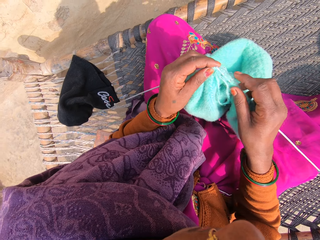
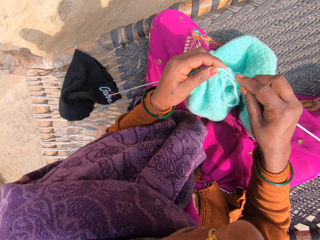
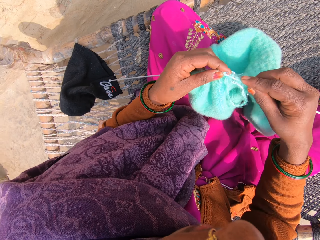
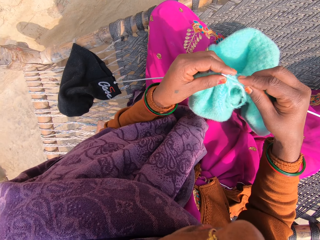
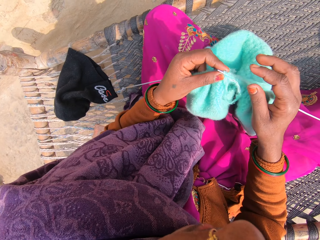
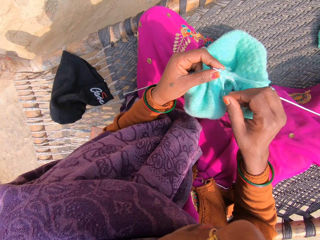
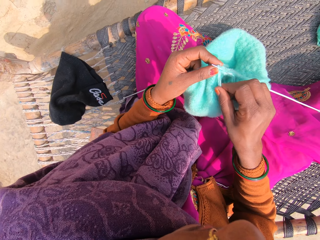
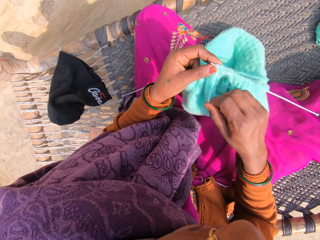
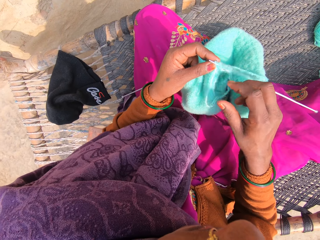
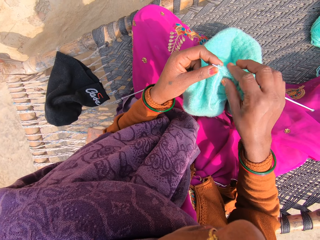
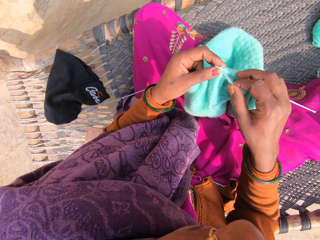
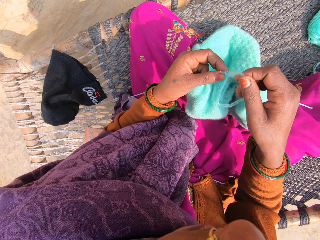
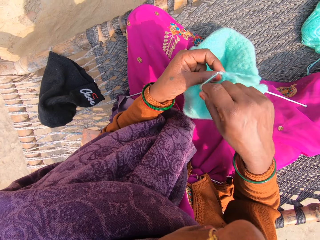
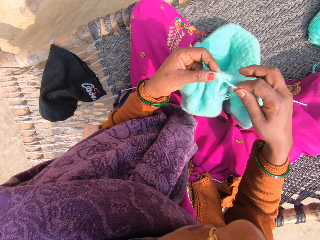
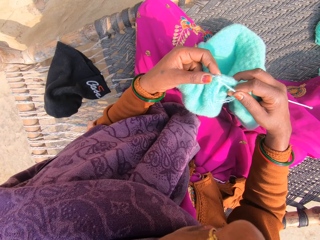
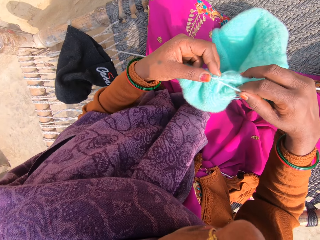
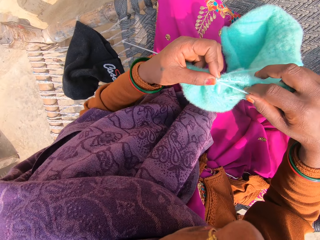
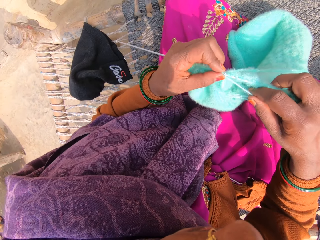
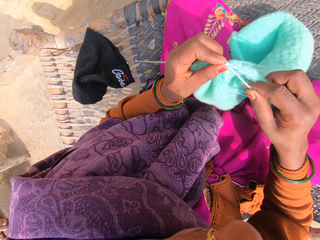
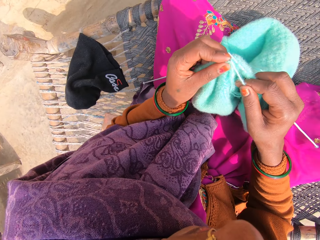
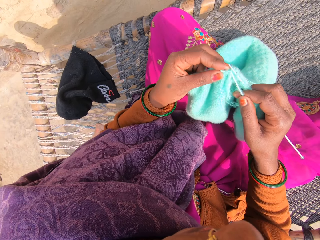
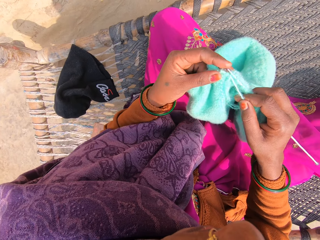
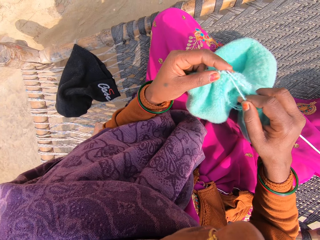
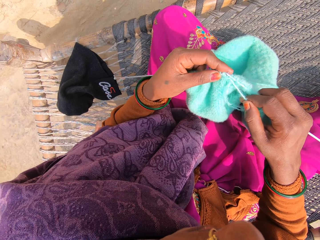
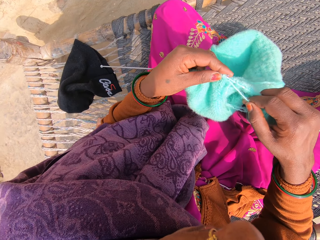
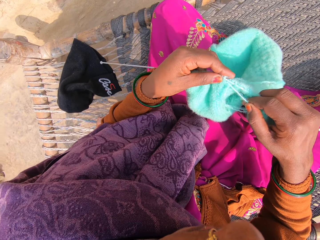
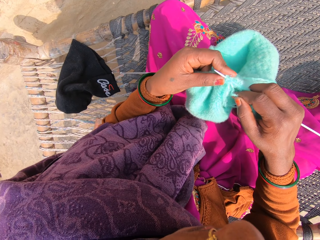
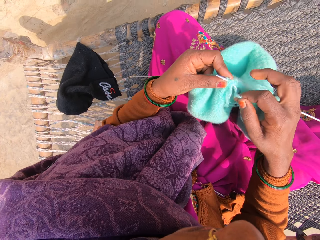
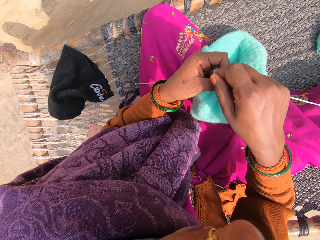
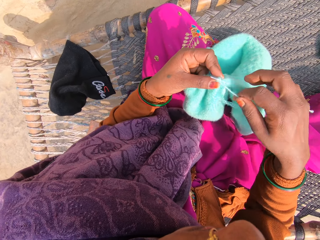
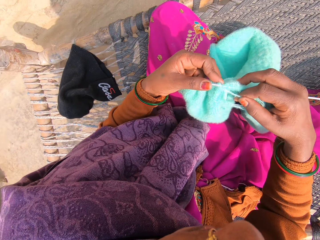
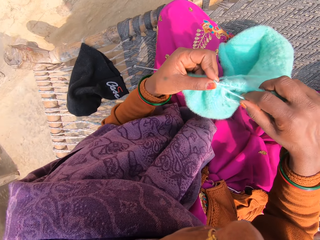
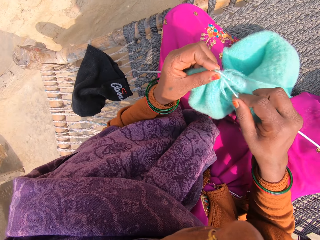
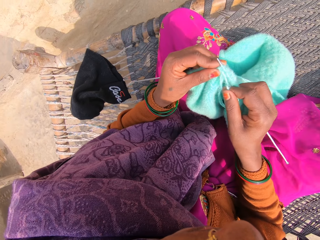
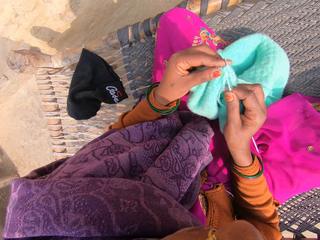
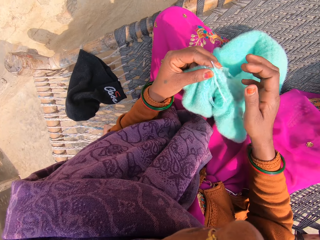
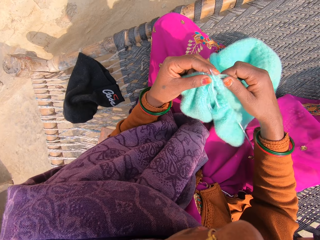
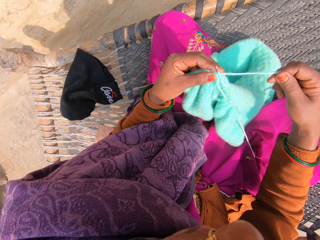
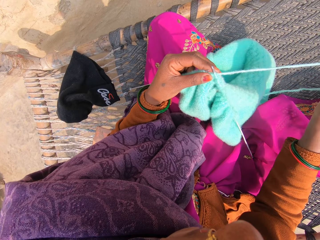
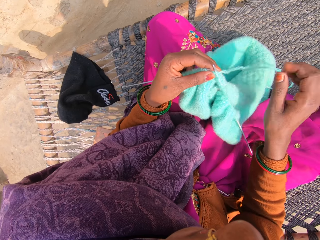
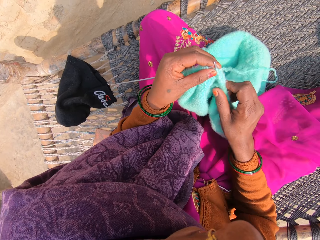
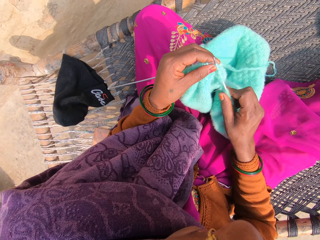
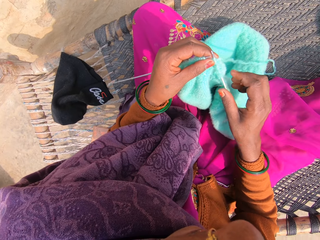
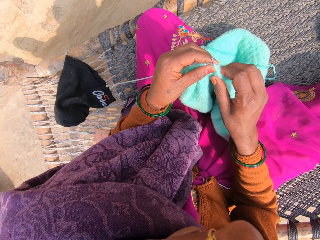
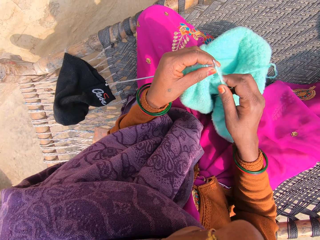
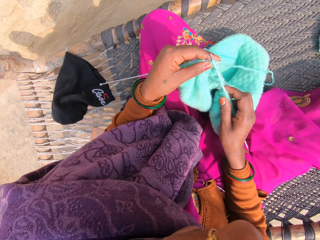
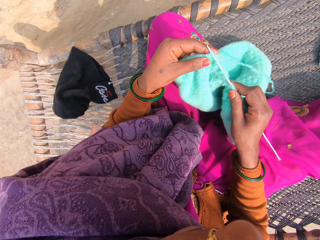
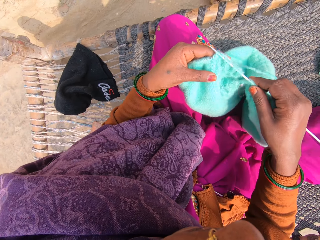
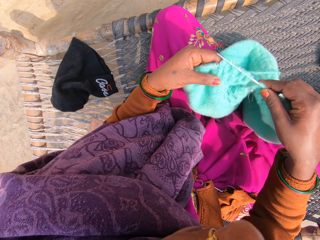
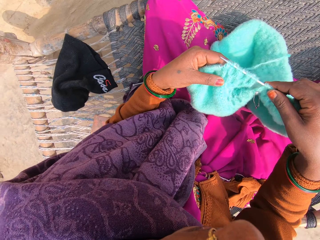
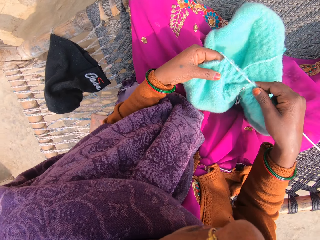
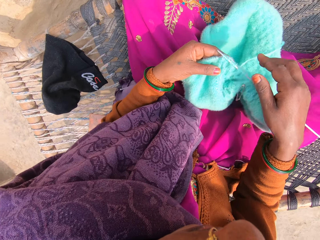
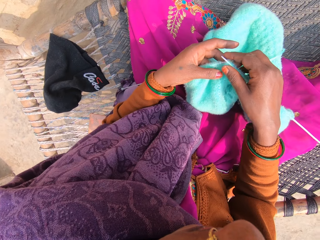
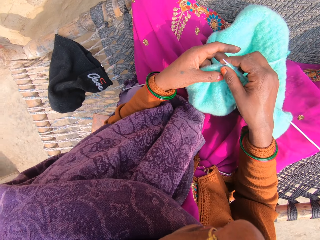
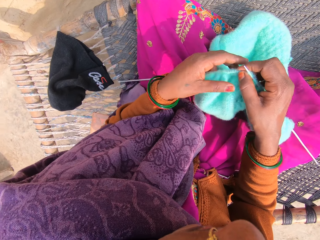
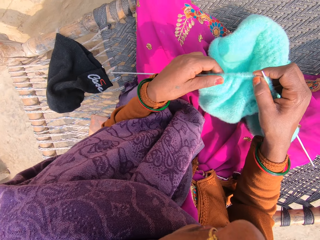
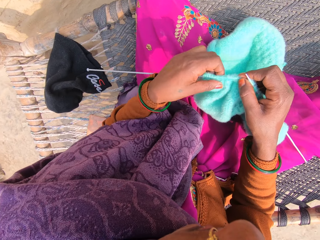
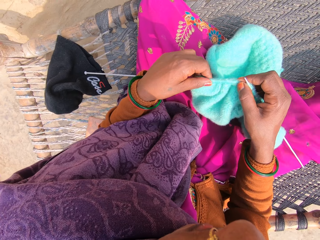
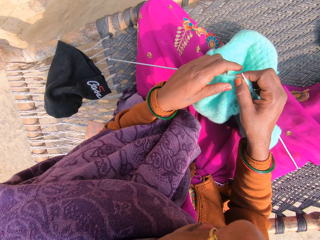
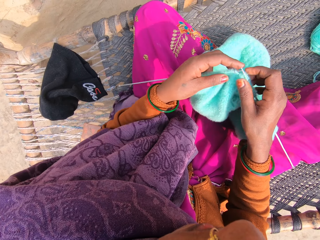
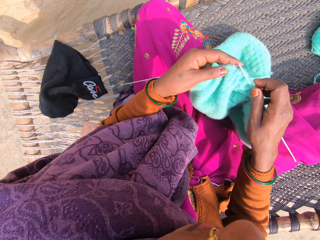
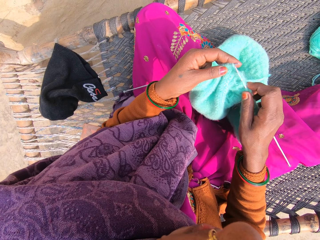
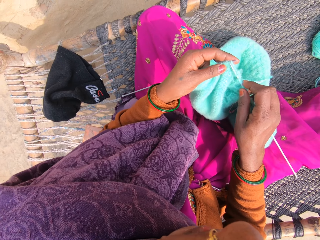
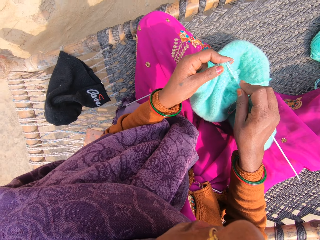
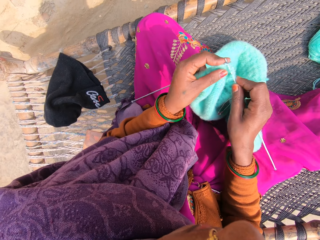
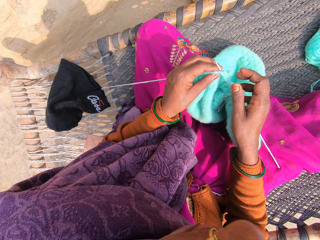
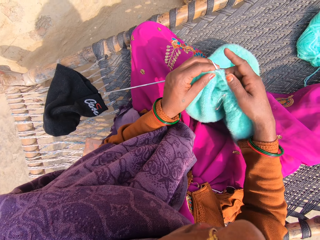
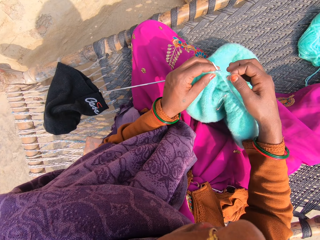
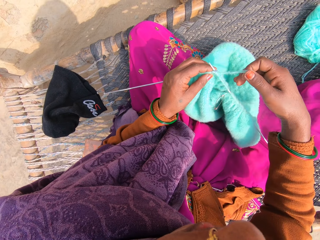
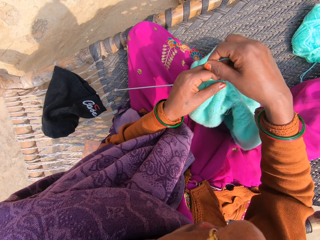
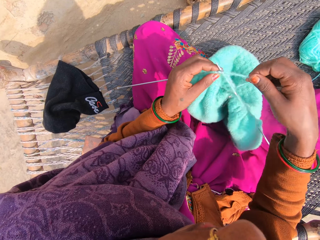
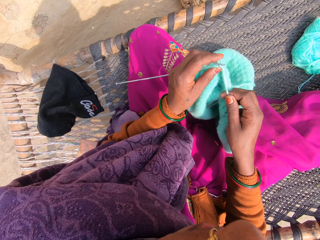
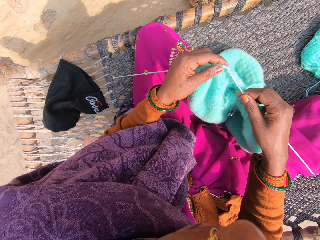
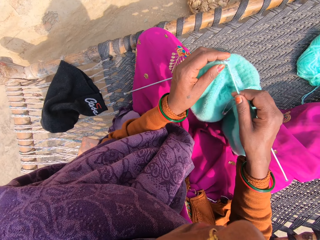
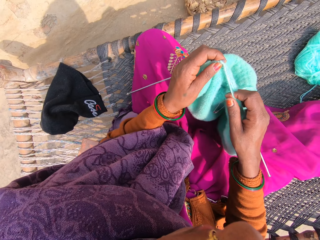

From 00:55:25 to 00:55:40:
The camera wearer attaches the yarn to the needle. They knit with a crochet needle. They attach the yarn to the needle. They knit with the crochet needle. They attach the yarn to the needle.

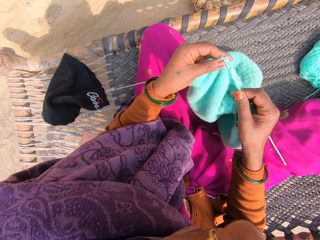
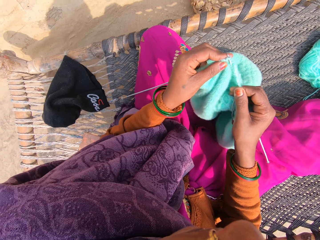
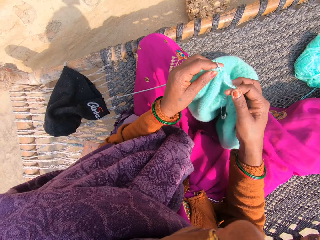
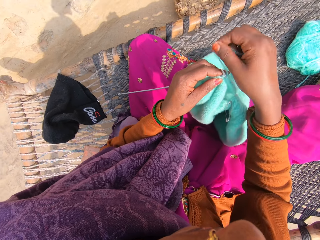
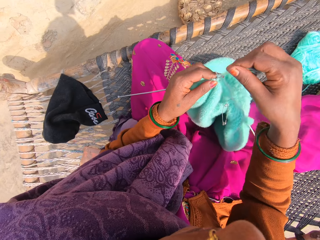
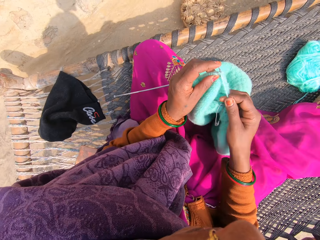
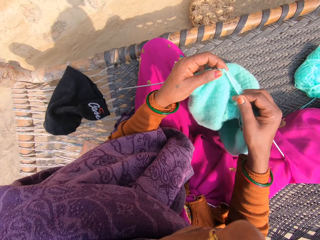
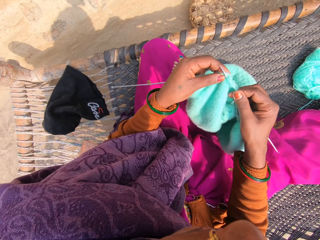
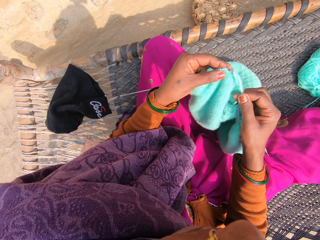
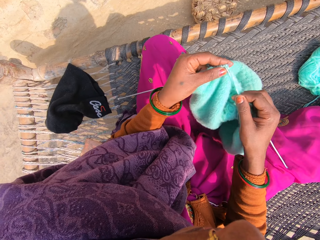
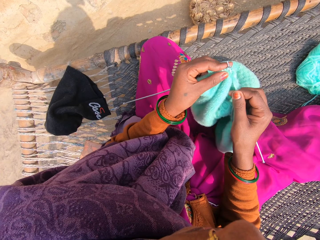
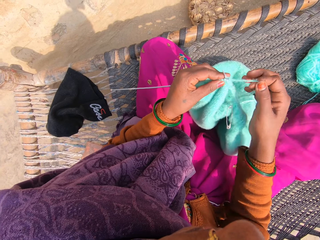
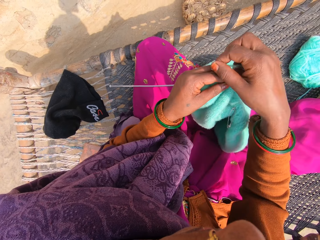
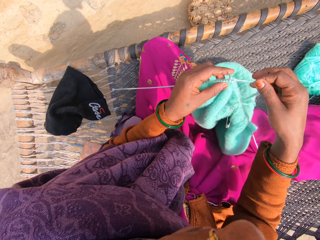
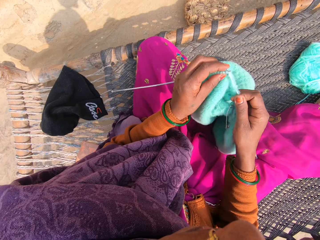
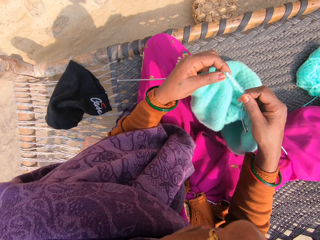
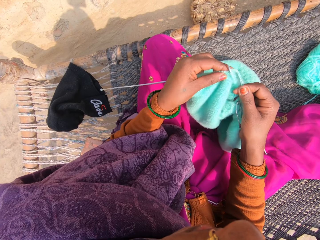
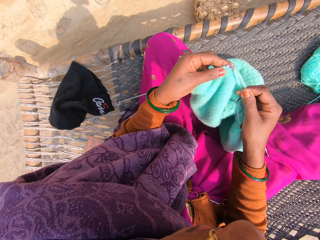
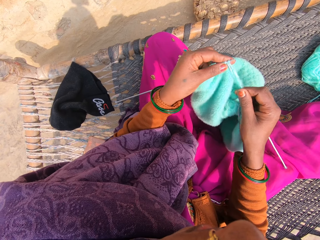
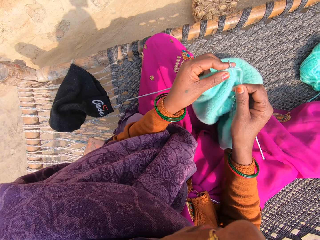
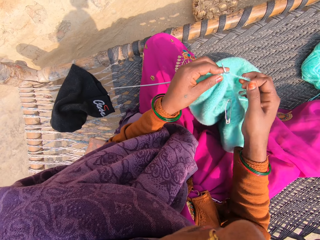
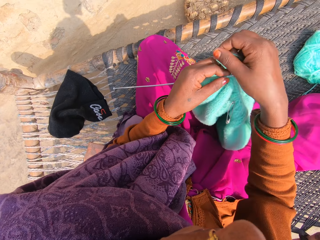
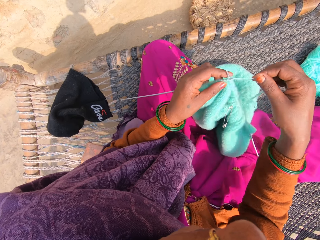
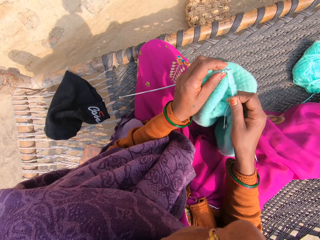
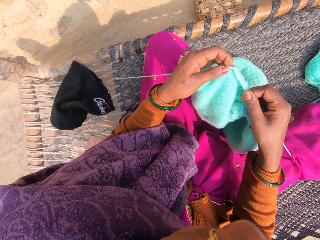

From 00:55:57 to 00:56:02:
The camera wearer knits with a crochet needle.

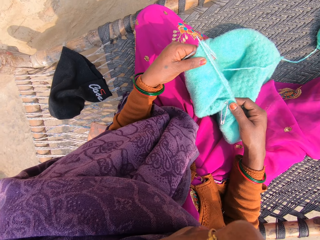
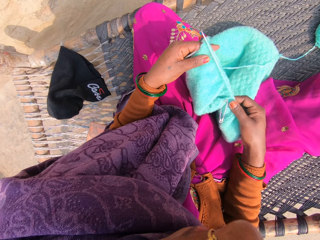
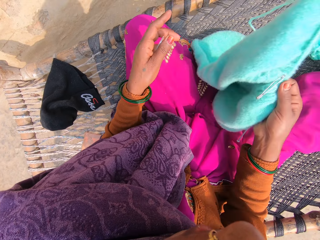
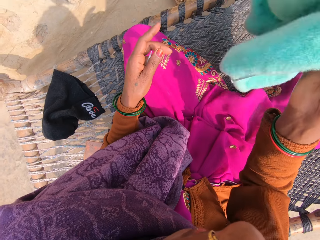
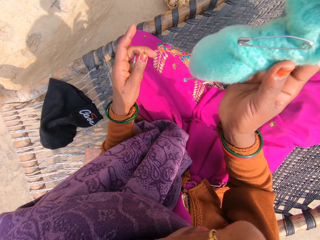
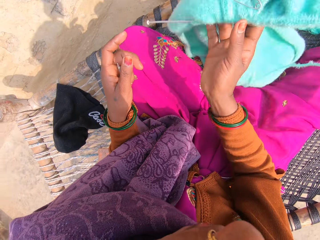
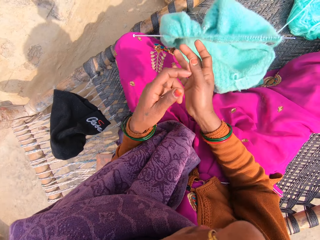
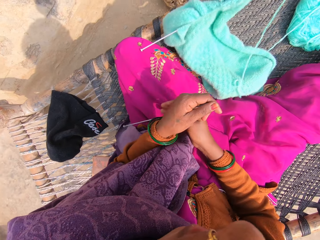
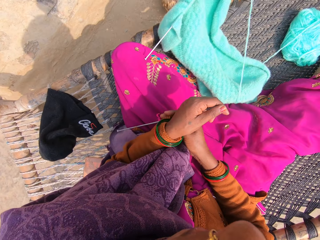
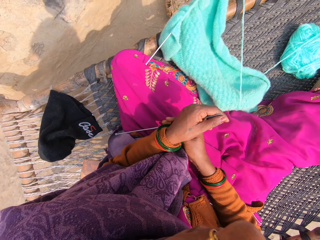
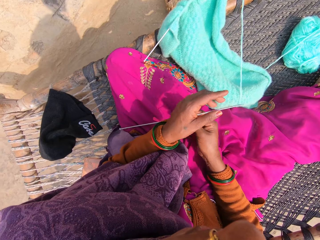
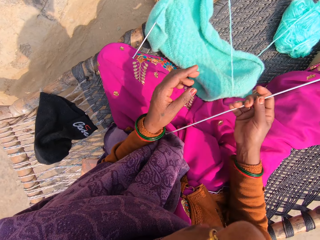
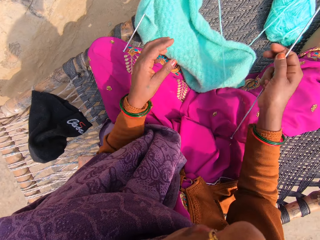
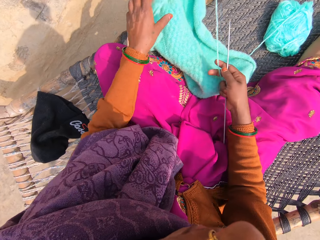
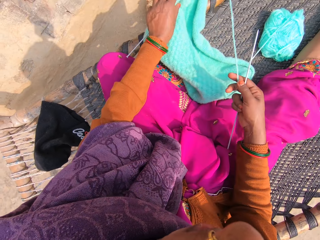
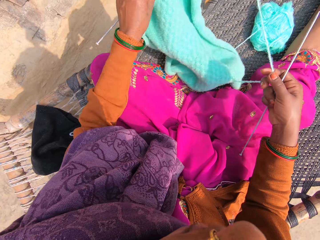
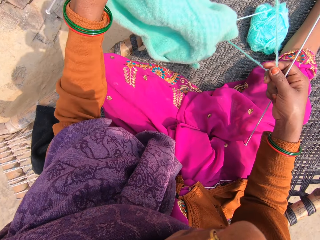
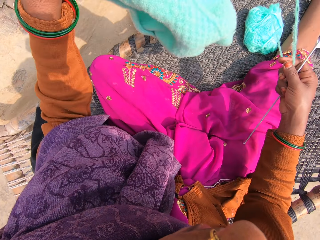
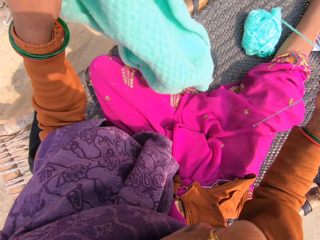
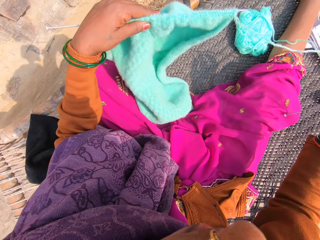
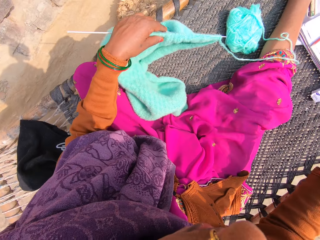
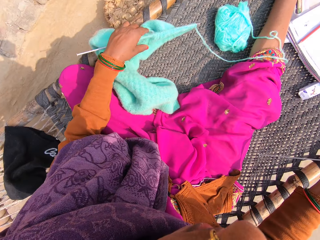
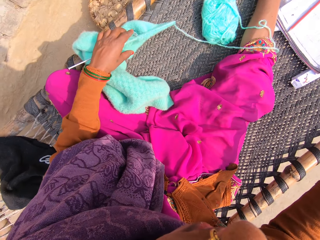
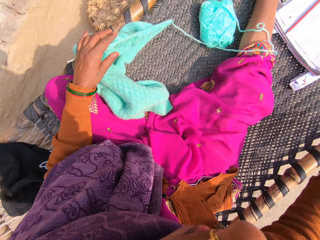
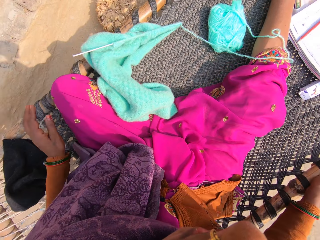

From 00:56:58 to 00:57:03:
The camera wearer drops the knitted sweater on the woven bench with her right hand. She passes a knitting needle from her left hand to her right hand. She picks up the knitted sweater from the woven bench with her left hand. She drops the knitted sweater on the woven bench.
